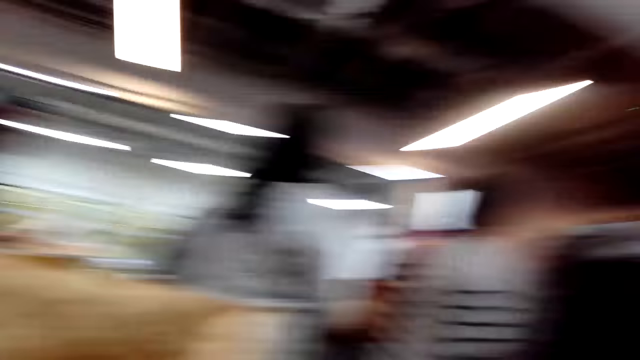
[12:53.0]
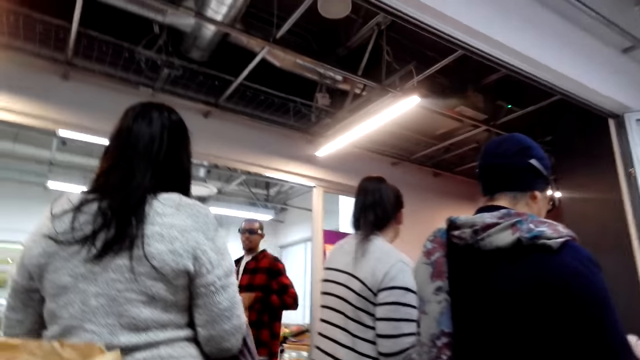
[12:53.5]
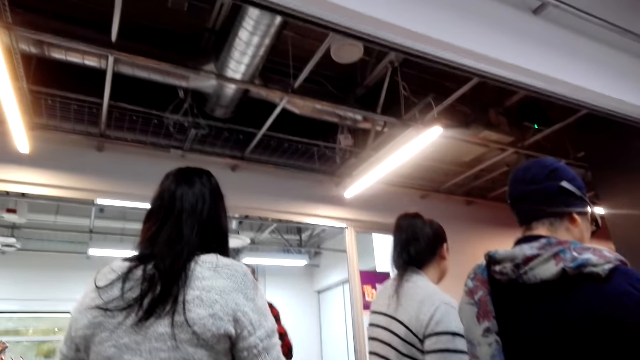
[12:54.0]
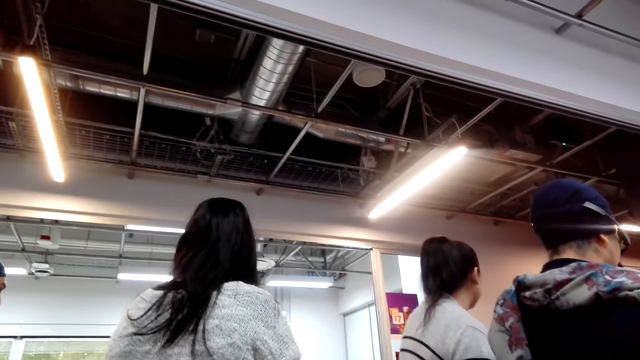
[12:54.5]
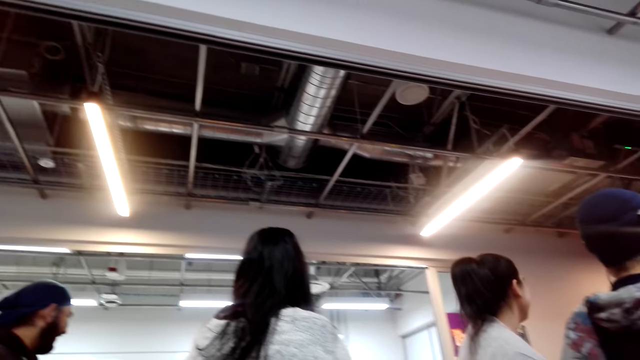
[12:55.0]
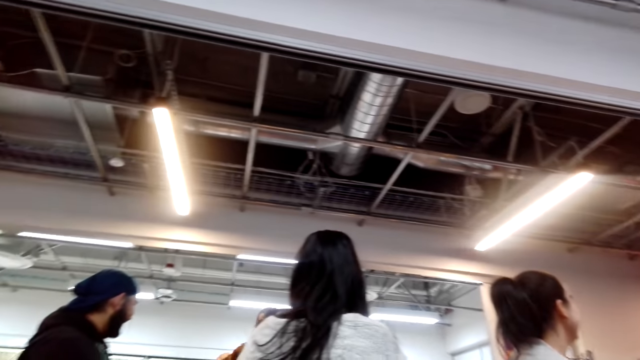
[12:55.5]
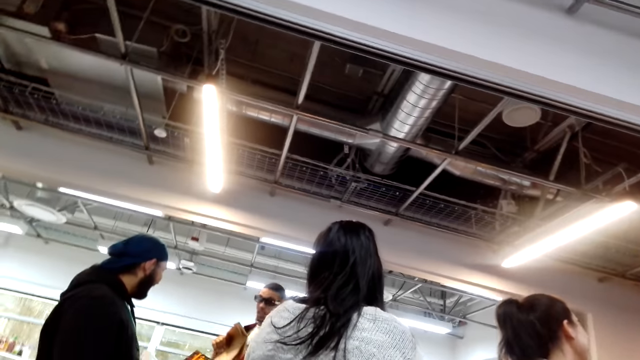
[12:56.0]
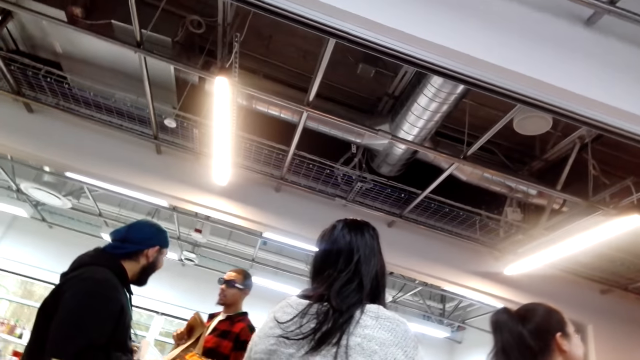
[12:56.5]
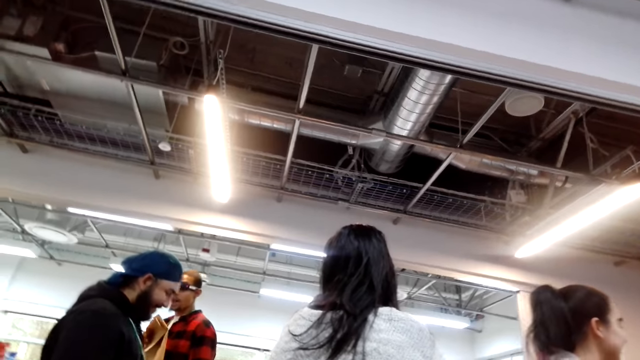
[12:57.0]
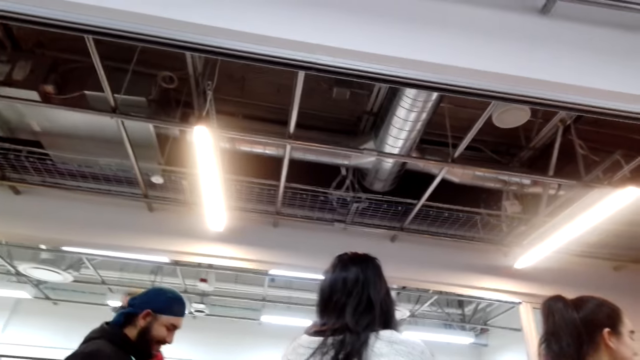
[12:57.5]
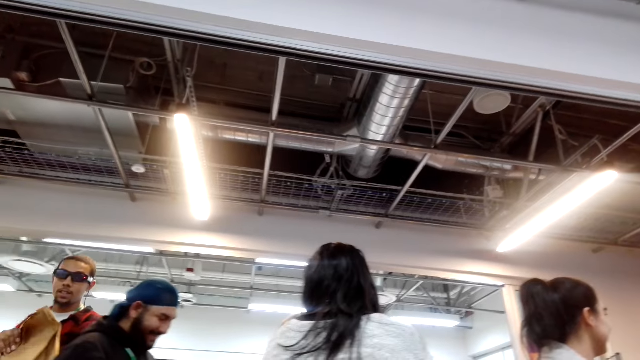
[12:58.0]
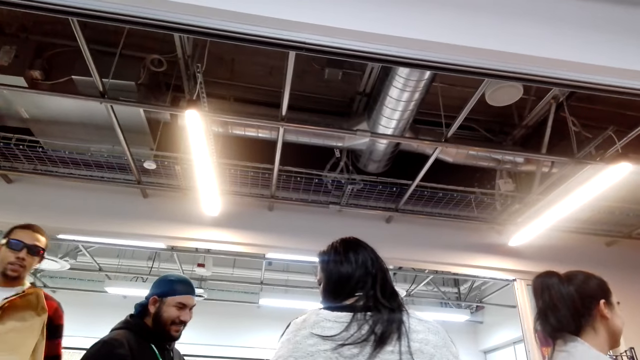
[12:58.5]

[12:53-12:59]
The camera wearer looks around the store.

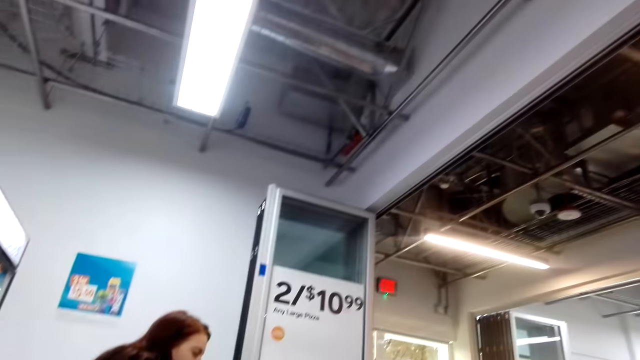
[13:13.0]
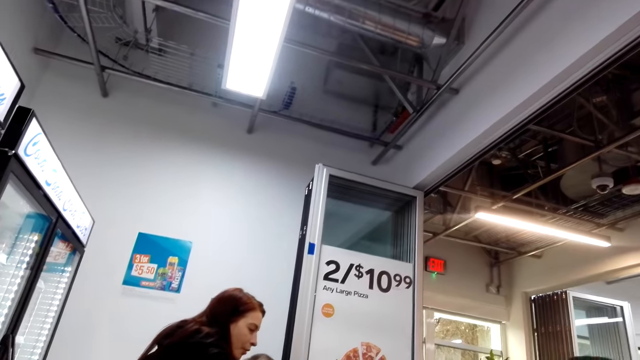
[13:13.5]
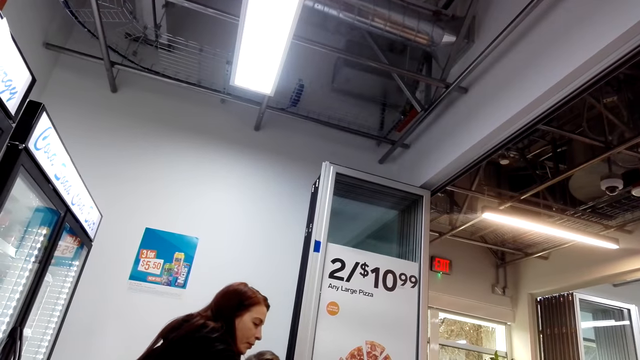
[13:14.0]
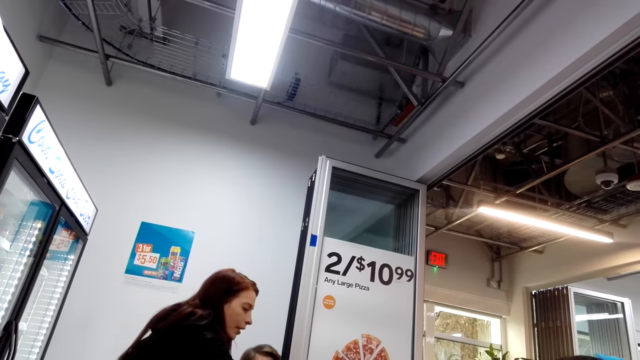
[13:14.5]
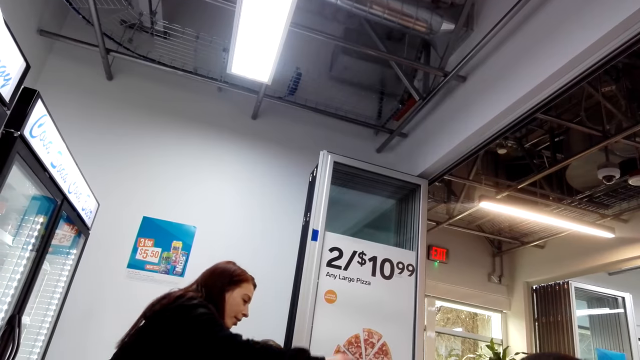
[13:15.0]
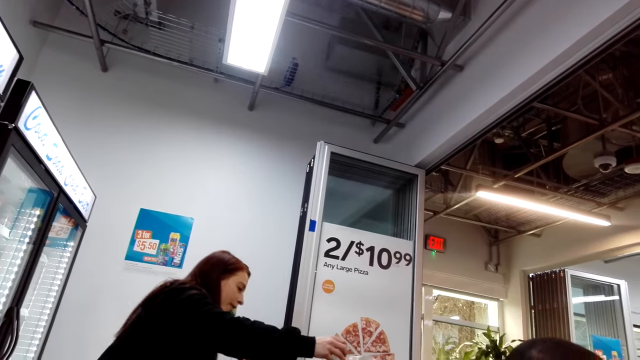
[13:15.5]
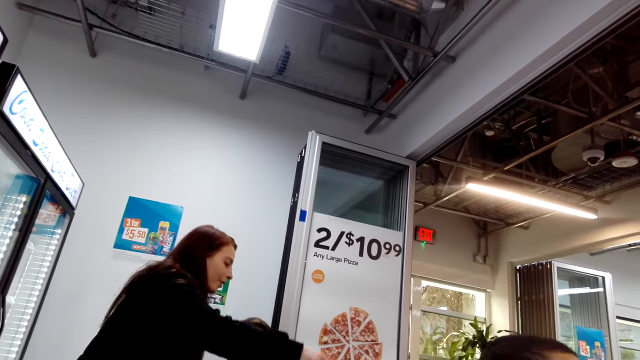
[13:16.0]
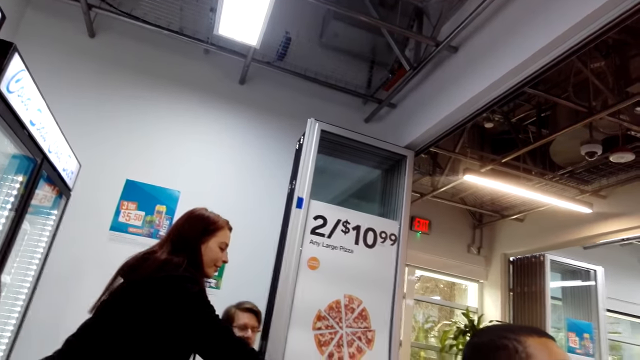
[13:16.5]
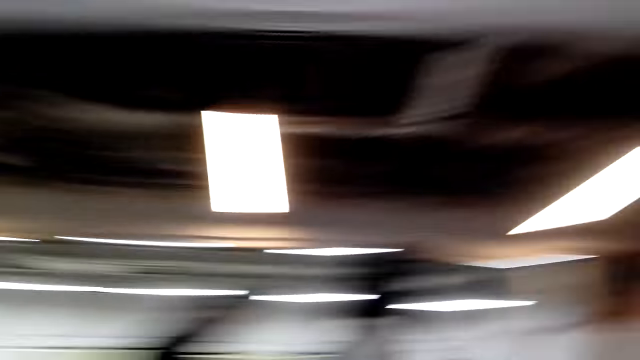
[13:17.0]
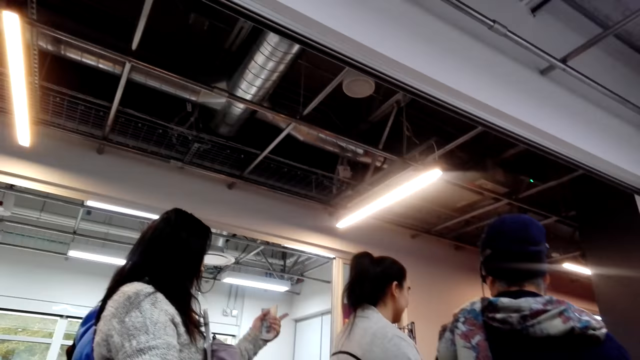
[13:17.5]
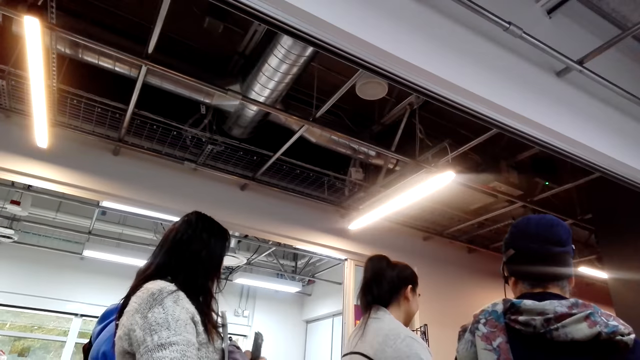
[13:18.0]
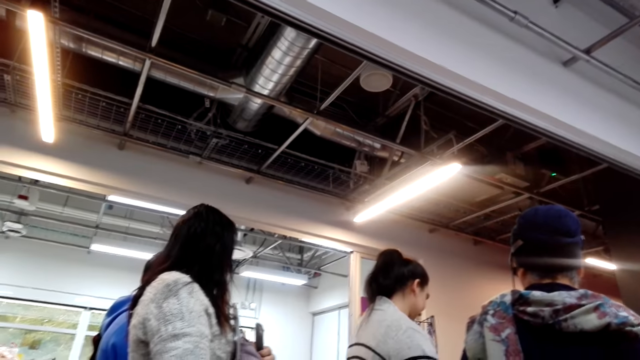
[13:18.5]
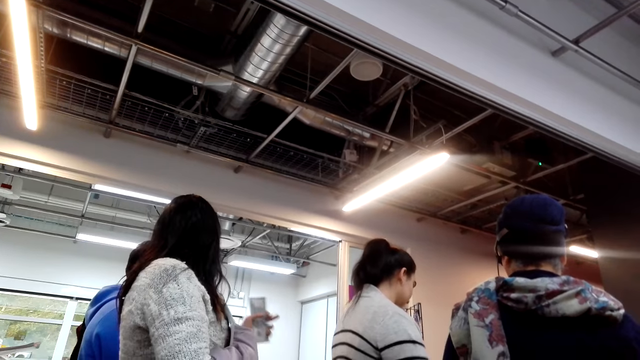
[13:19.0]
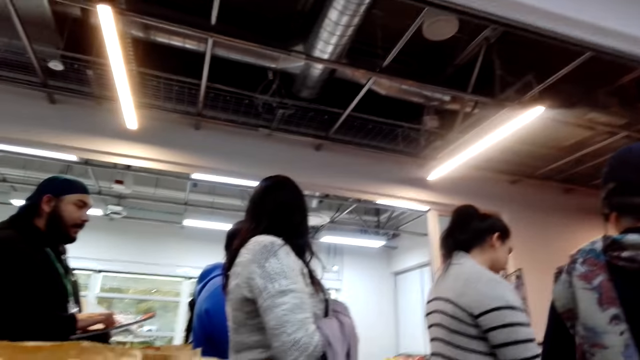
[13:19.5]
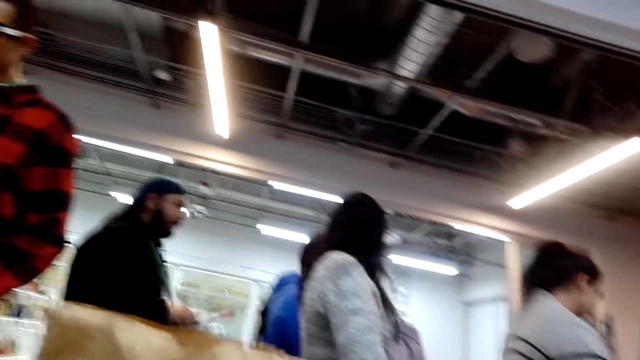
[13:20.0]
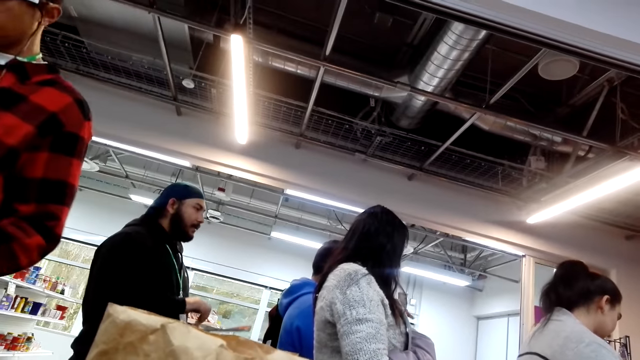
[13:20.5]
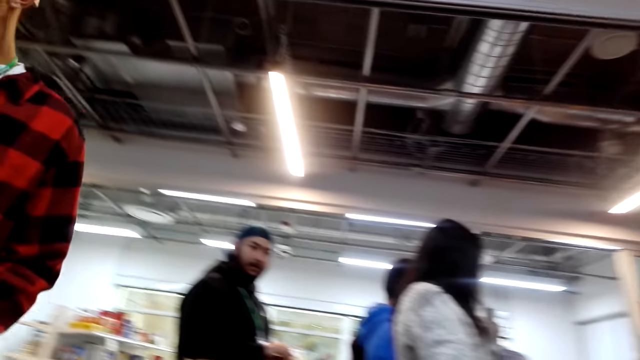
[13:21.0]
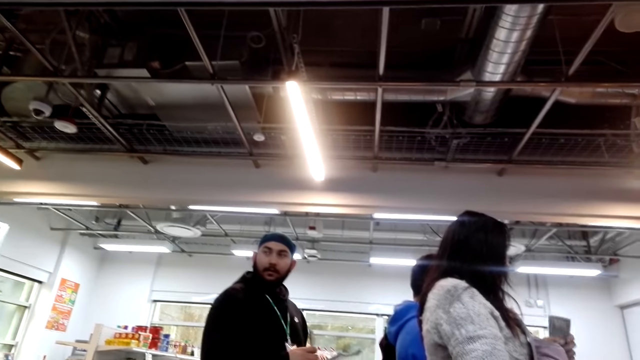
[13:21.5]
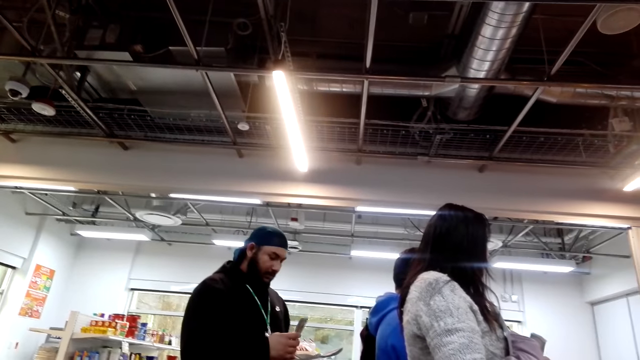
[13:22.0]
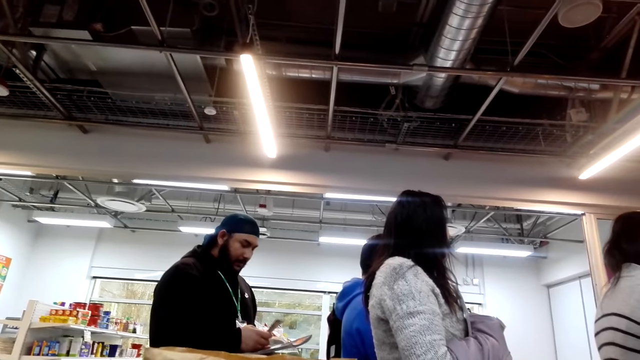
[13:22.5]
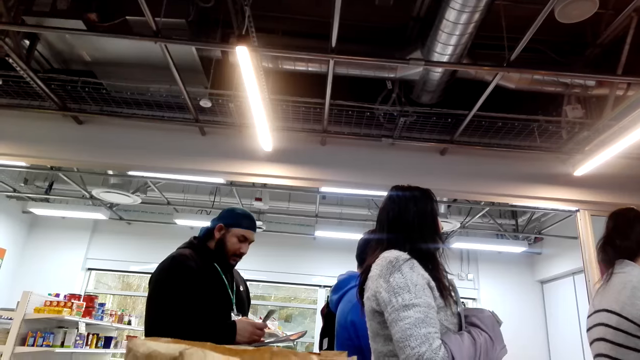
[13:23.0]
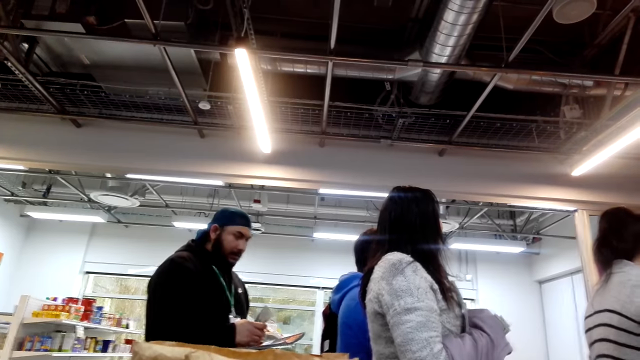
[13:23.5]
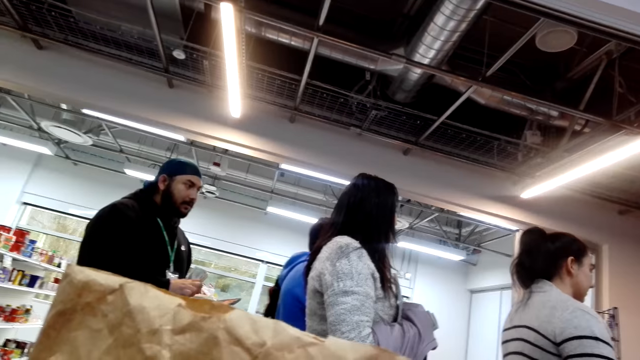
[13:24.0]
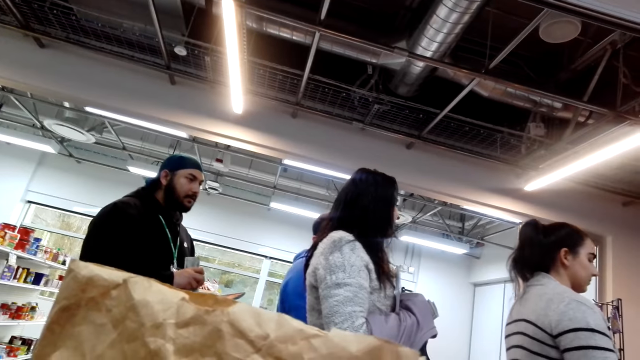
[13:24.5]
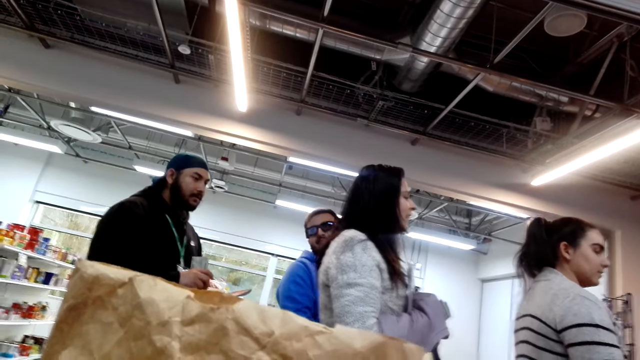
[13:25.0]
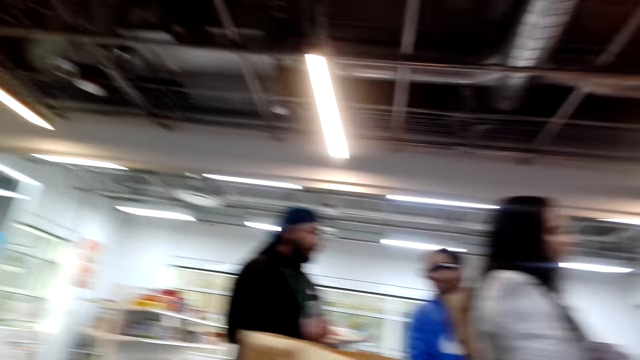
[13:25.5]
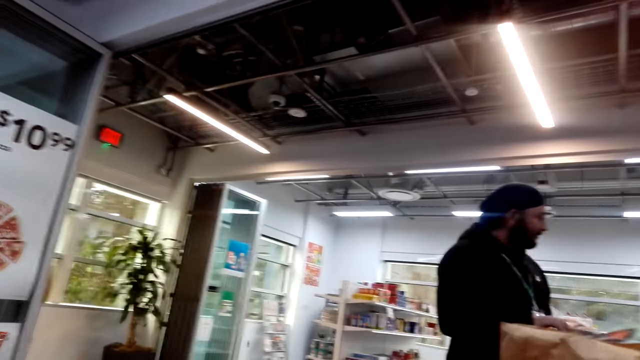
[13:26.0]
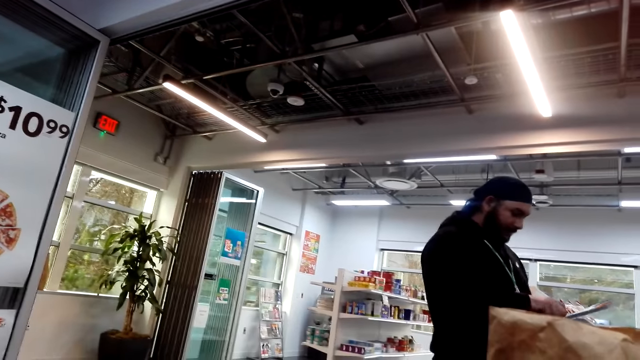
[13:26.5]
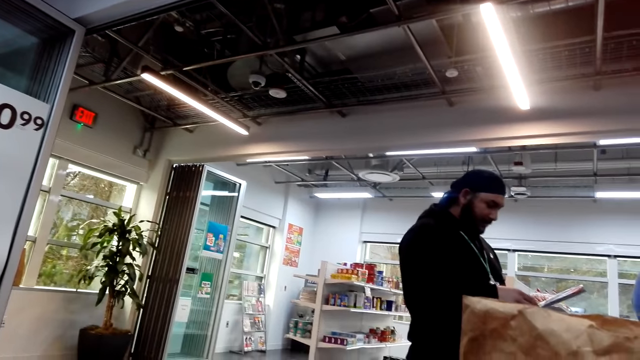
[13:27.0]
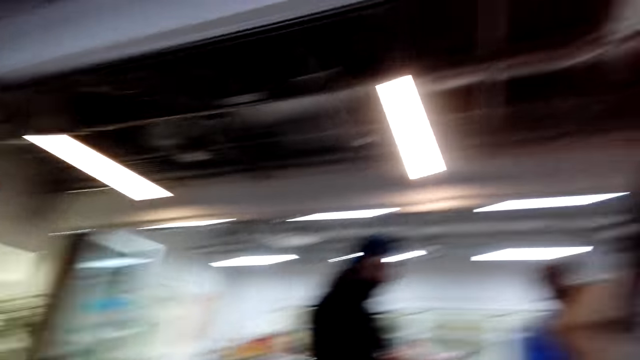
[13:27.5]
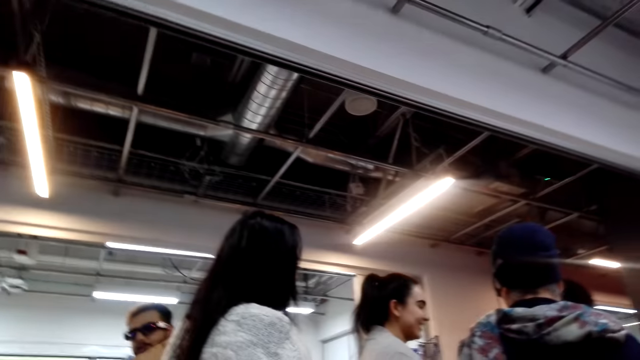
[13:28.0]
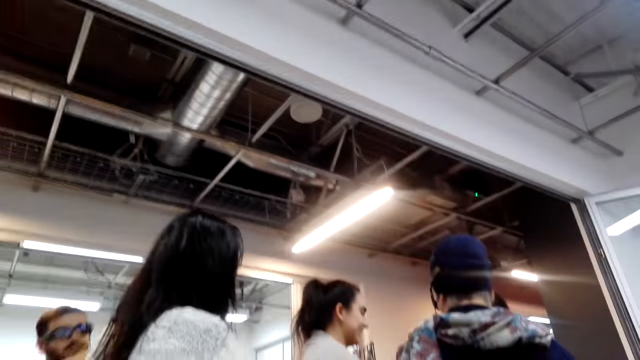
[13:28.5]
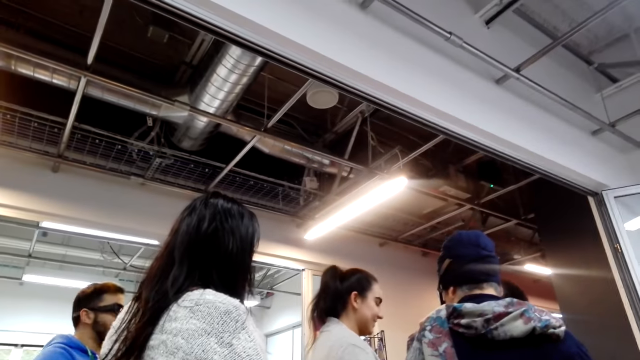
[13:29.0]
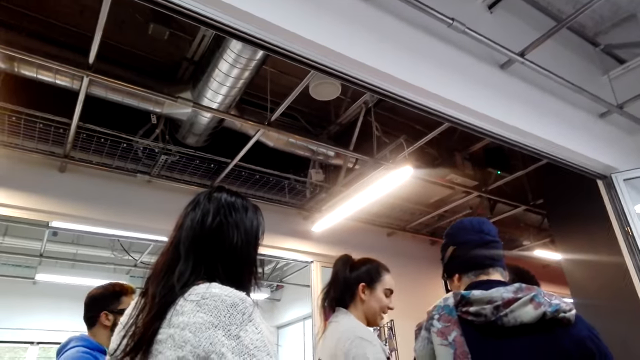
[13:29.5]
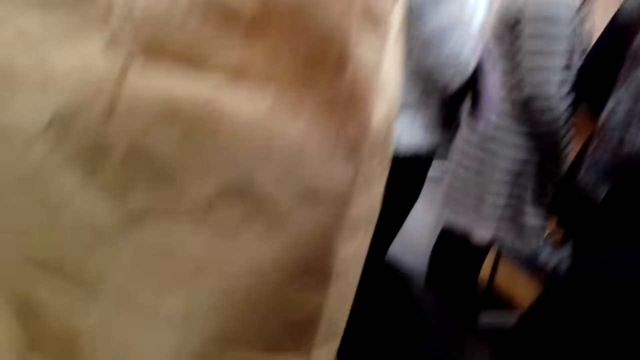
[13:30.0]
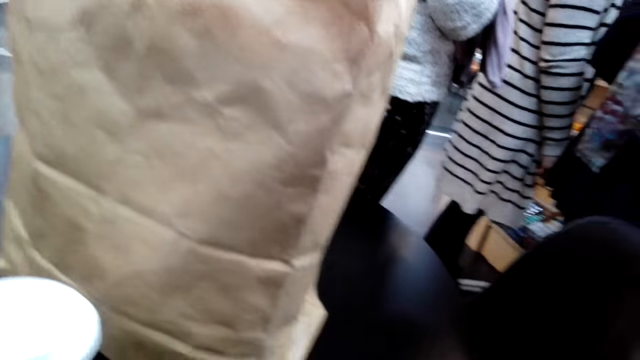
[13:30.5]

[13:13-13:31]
A woman talks to a man. The camera wearer looks around the store.
